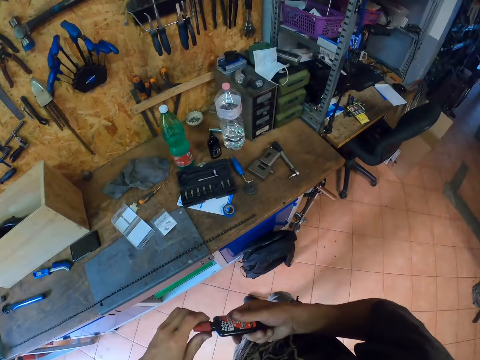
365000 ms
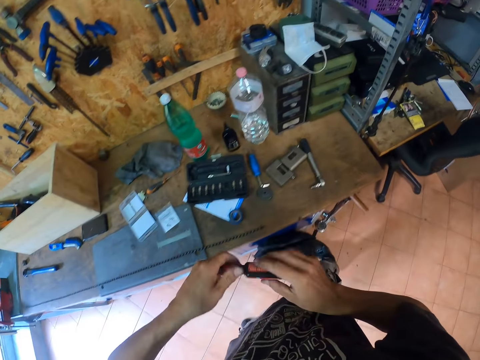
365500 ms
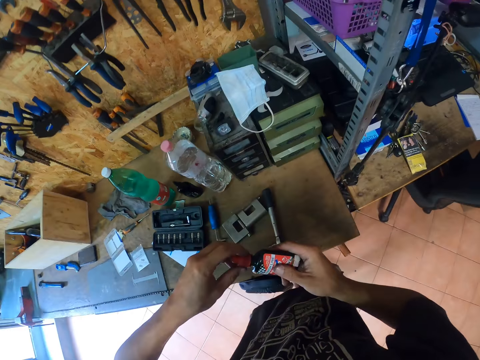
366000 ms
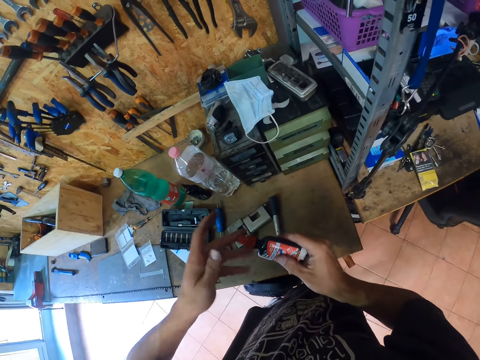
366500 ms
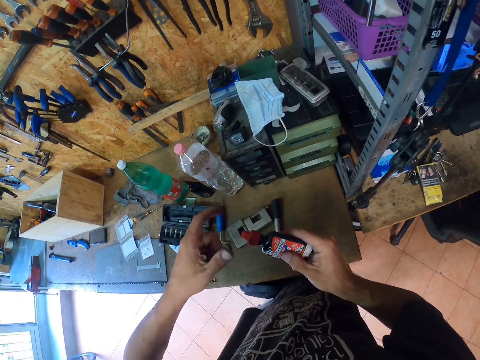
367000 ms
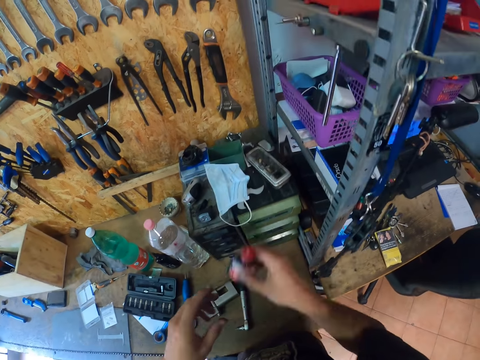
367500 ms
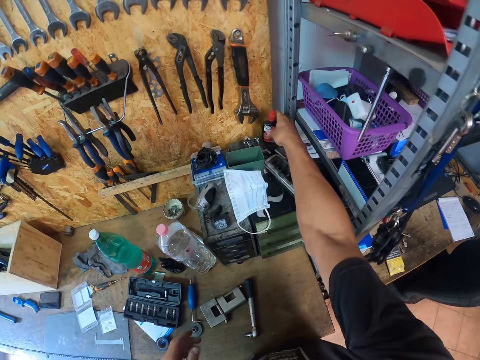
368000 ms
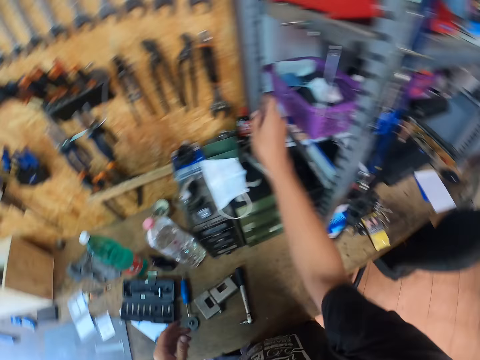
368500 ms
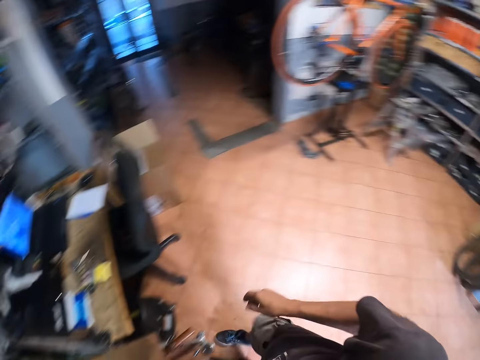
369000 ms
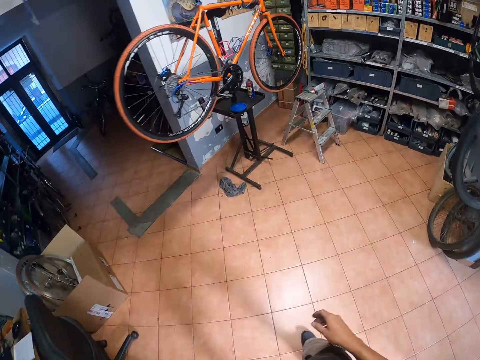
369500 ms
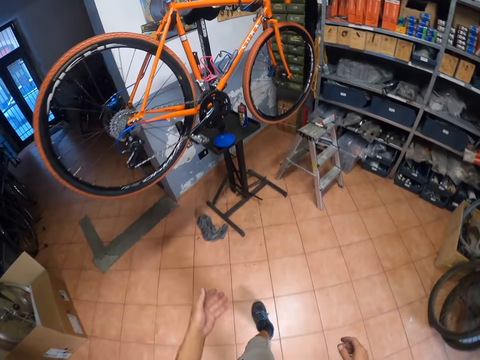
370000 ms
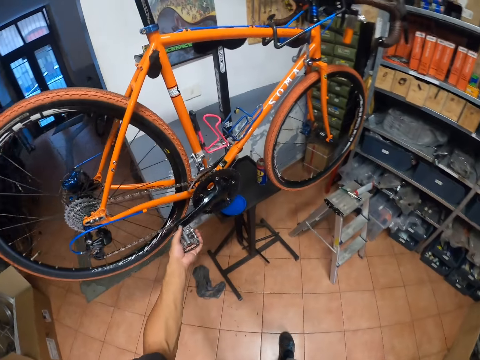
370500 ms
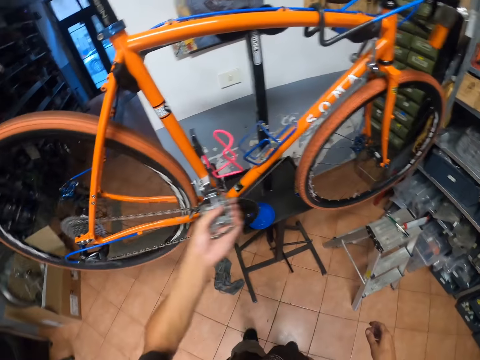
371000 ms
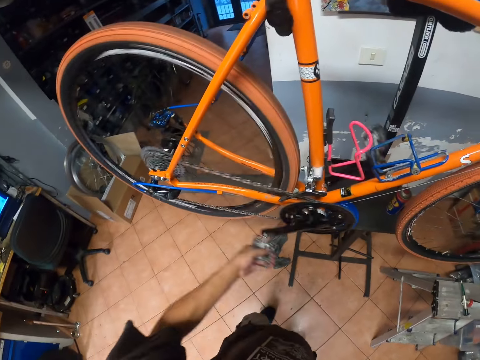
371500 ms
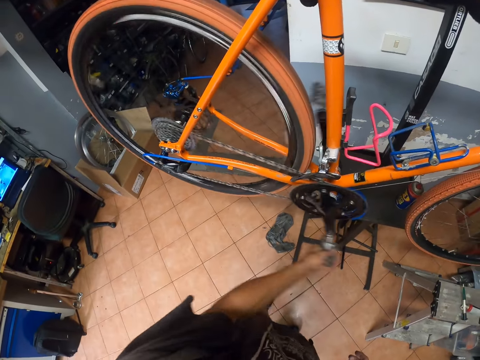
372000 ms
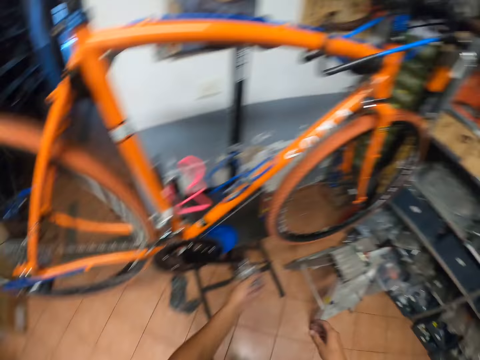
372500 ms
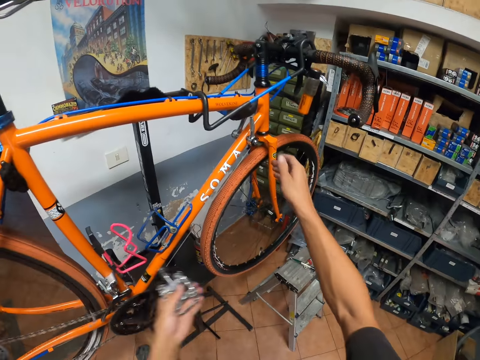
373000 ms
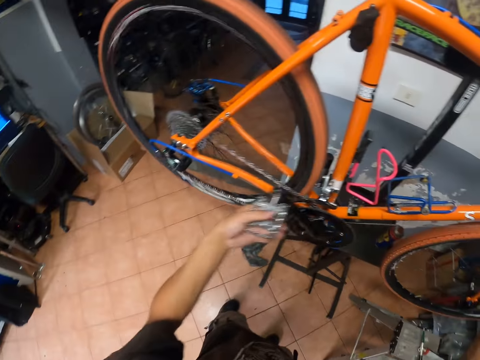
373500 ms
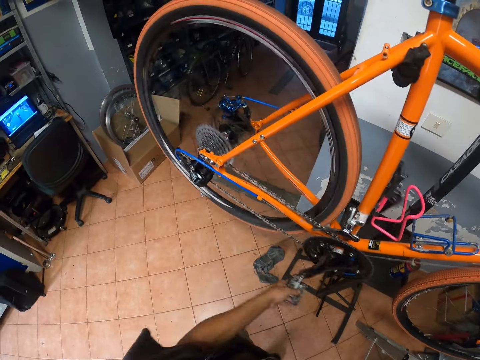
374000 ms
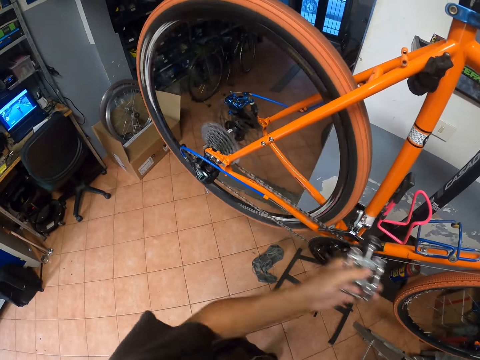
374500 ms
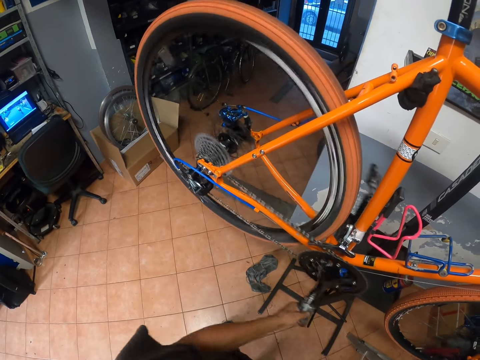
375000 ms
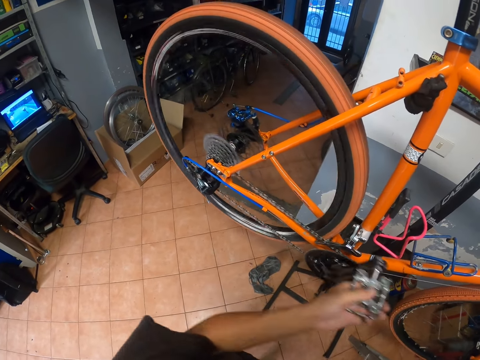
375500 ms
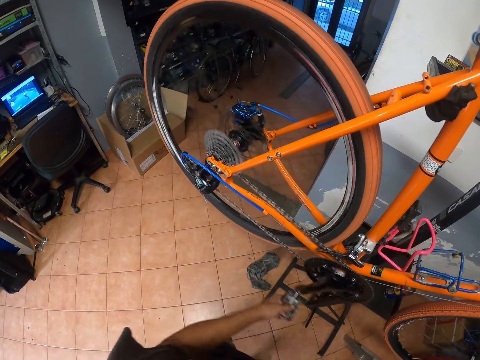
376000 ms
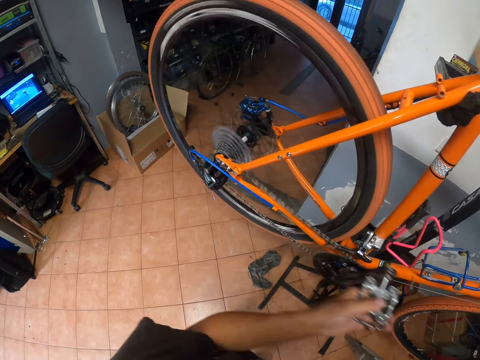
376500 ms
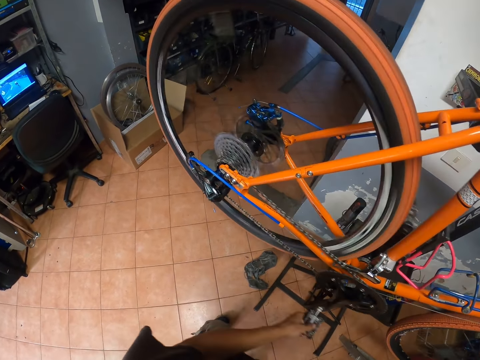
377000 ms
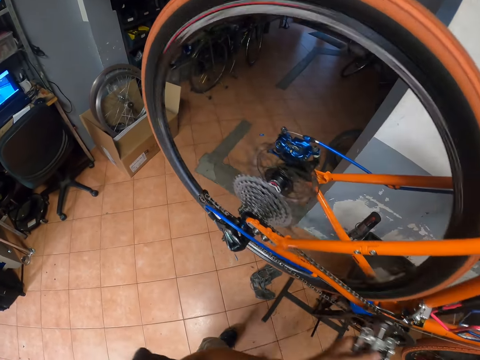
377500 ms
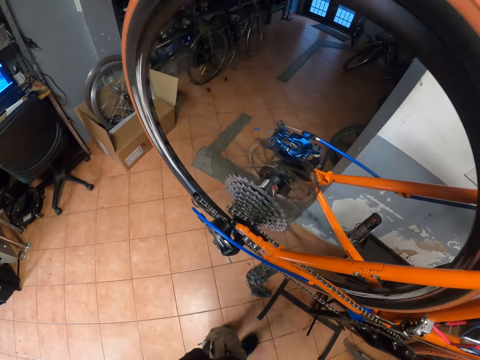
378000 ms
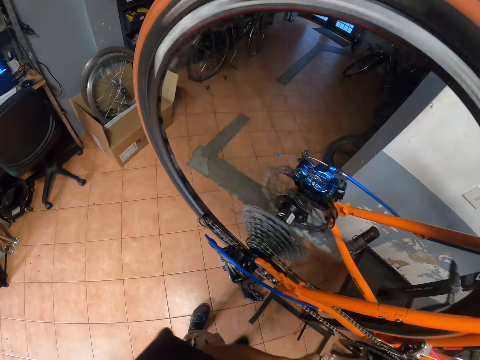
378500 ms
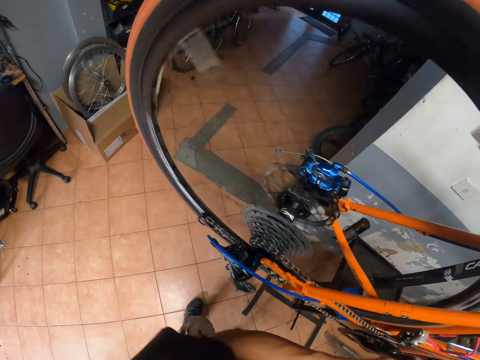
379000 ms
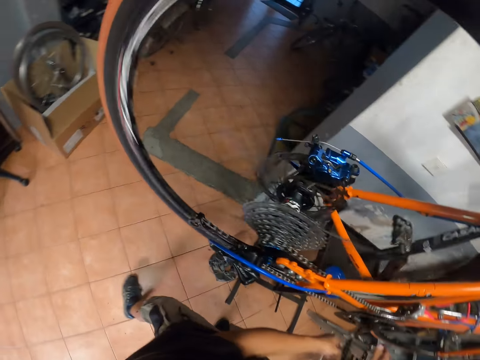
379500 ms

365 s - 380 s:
The camera wearer drops the grease in his right hand on the table. He walks around. He rolls the pedal of the bicycle with his left hand. He holds the bicycle with his right hand.

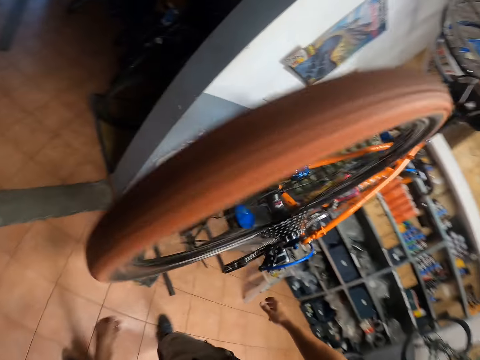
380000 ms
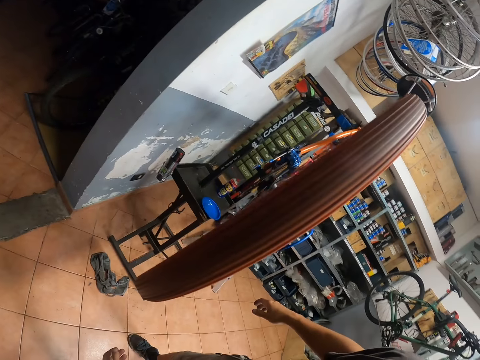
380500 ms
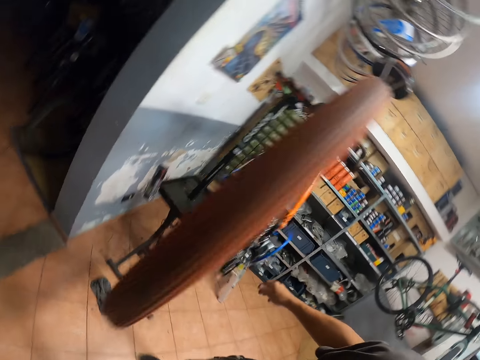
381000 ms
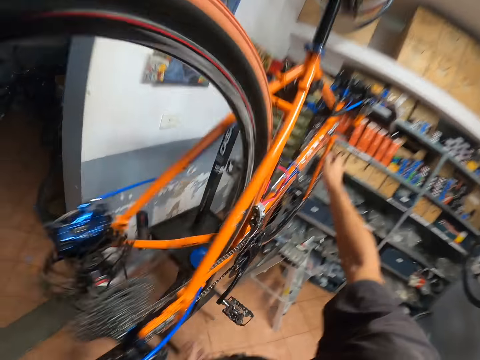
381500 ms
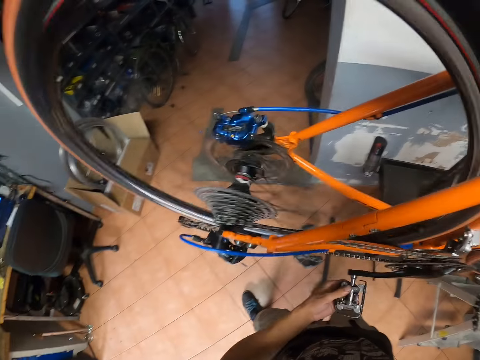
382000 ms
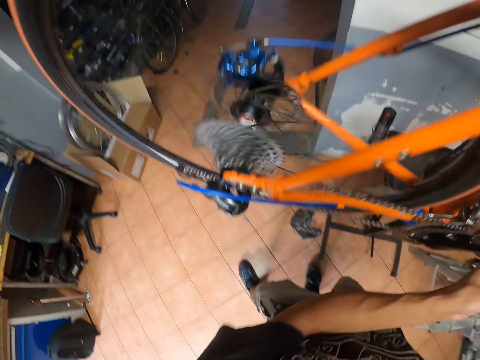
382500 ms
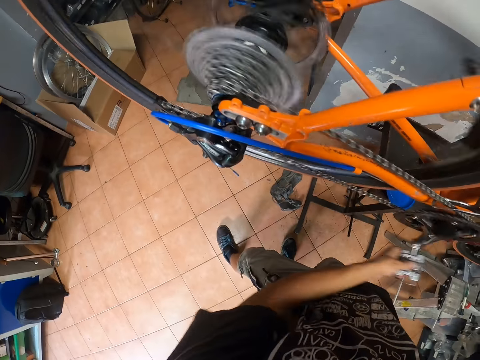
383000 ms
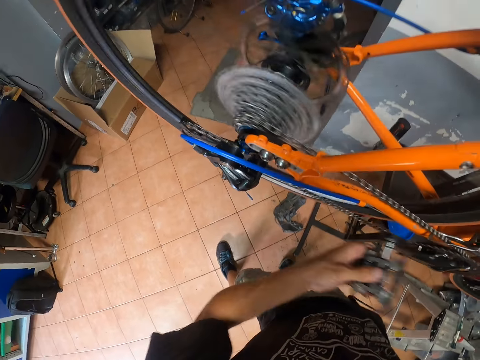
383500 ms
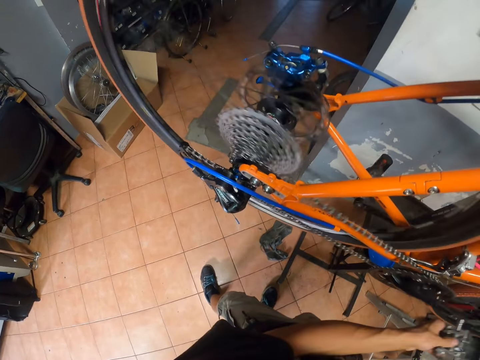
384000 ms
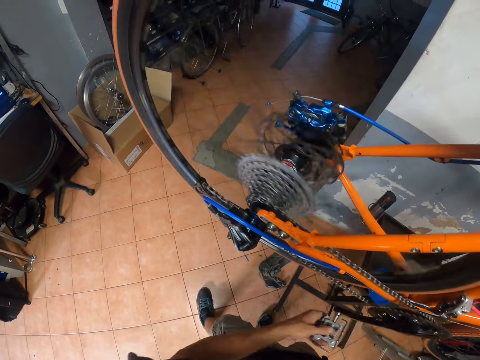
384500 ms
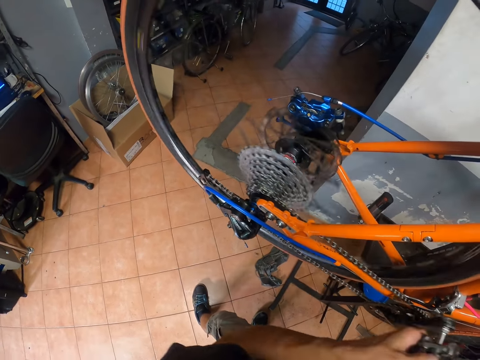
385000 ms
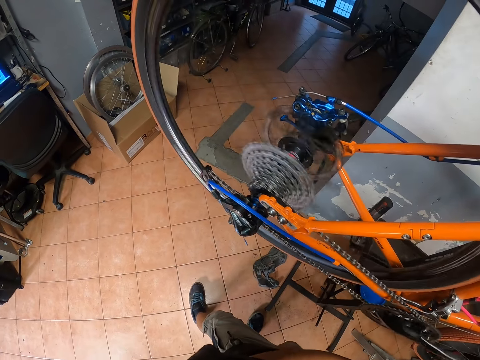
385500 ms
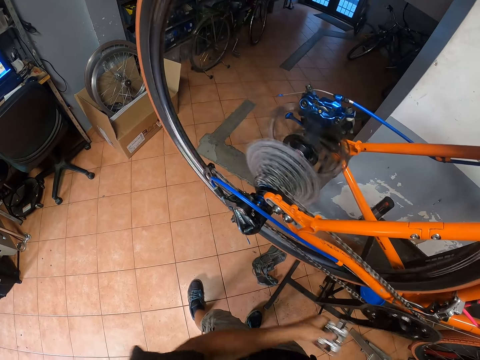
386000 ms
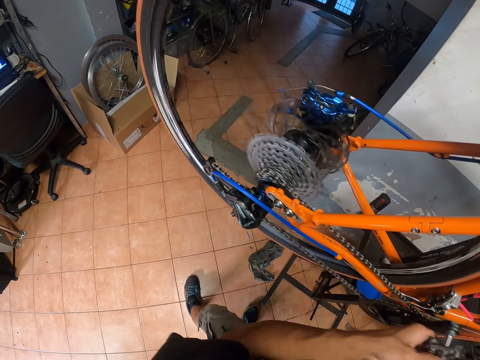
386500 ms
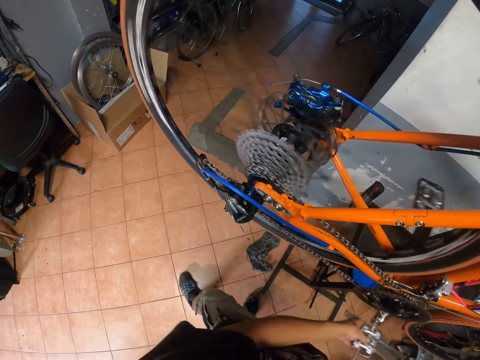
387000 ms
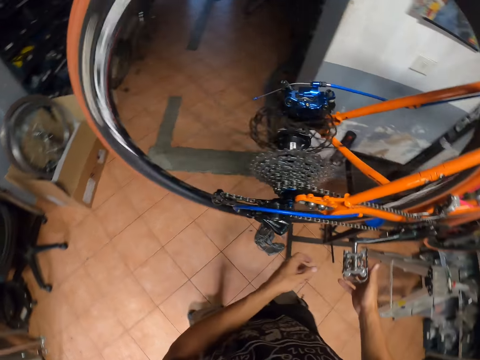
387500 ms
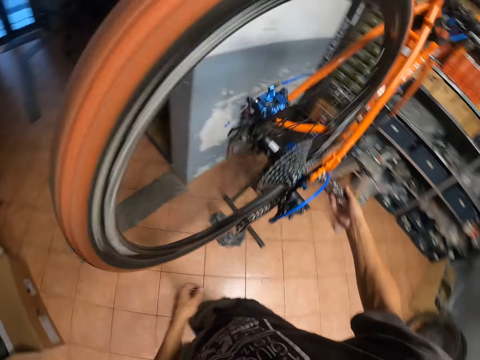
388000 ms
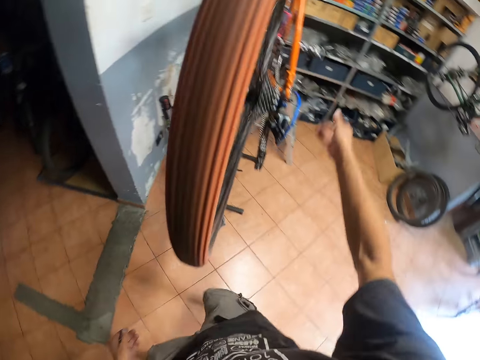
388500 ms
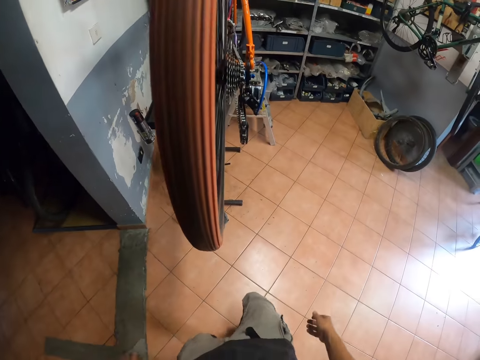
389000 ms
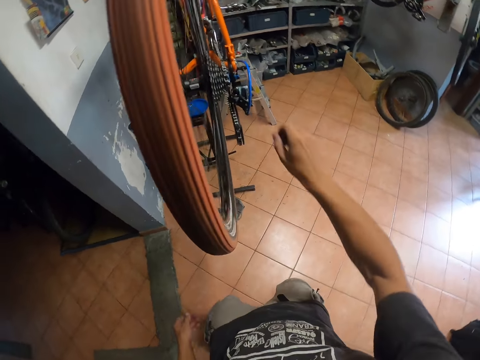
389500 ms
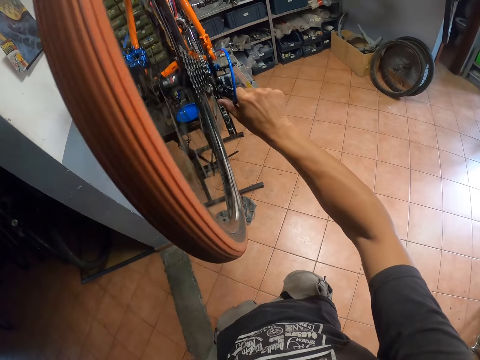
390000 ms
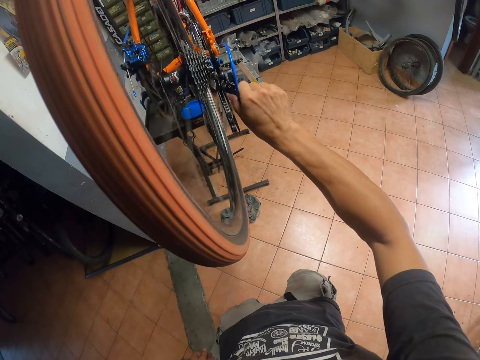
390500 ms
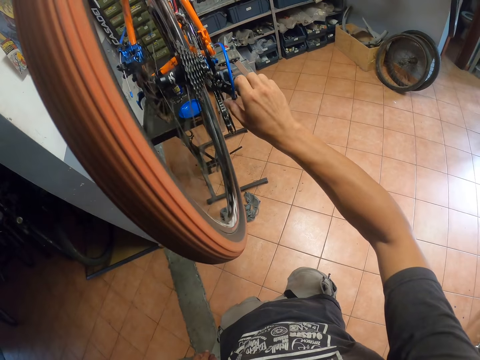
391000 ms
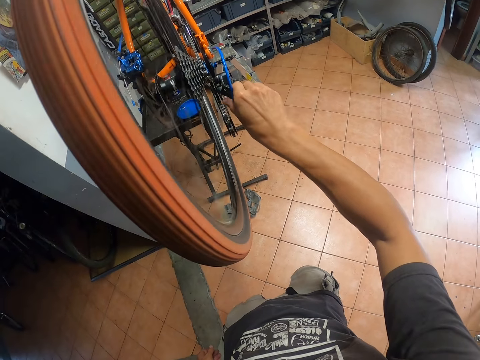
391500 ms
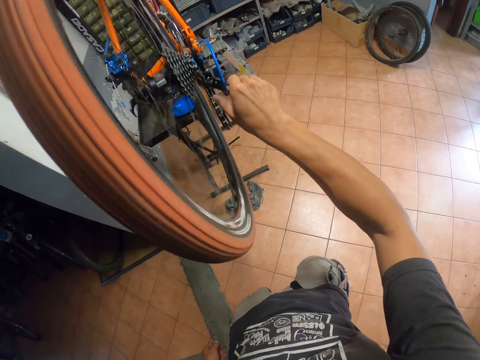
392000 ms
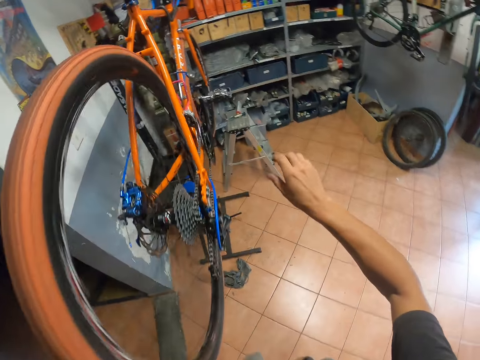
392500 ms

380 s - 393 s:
The camera wearer holds the bicycle. He rotates the bicycle wheel. He touches the chain. He adjusts the rear derailleur with his right hand.
